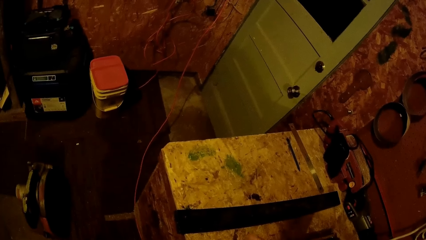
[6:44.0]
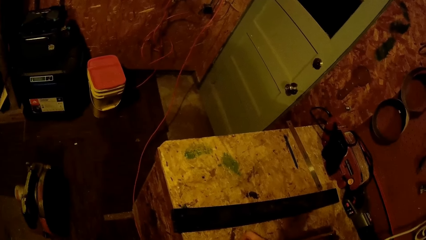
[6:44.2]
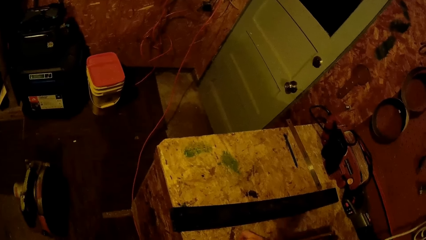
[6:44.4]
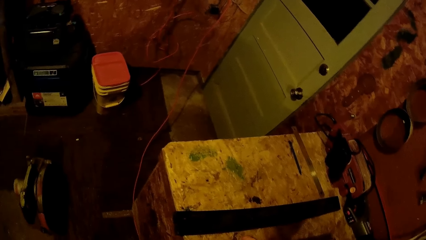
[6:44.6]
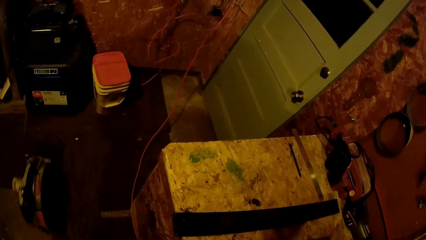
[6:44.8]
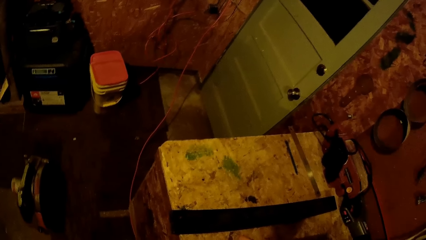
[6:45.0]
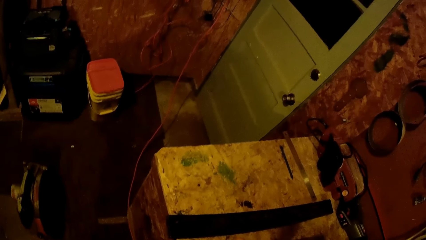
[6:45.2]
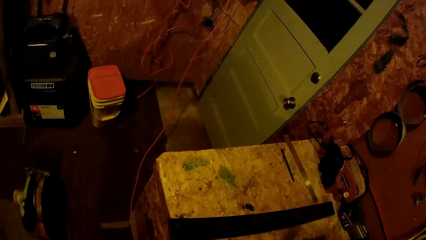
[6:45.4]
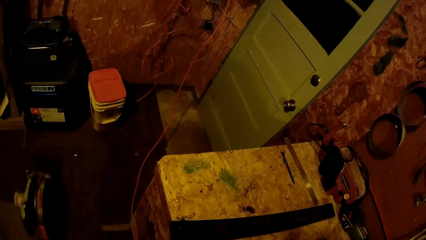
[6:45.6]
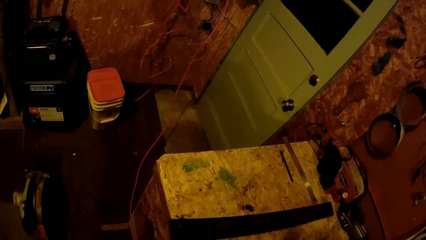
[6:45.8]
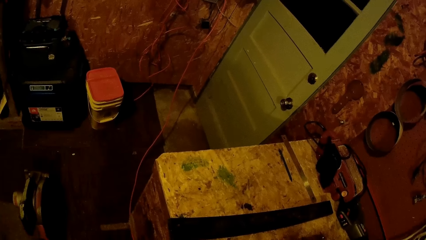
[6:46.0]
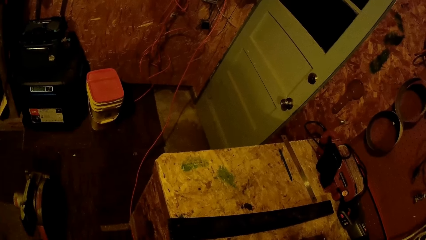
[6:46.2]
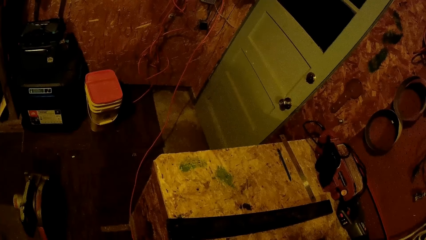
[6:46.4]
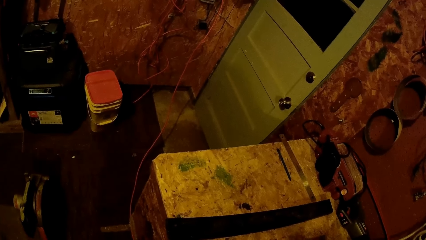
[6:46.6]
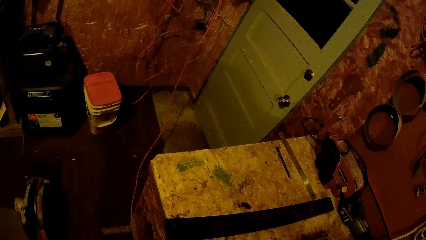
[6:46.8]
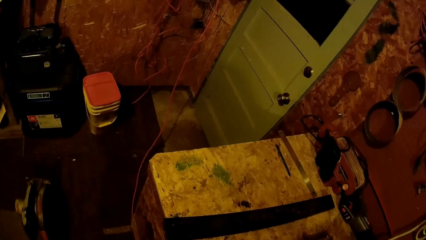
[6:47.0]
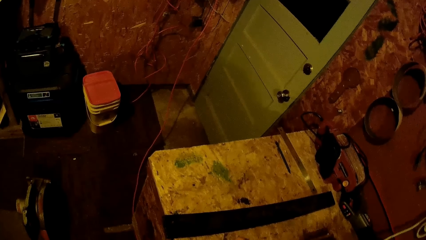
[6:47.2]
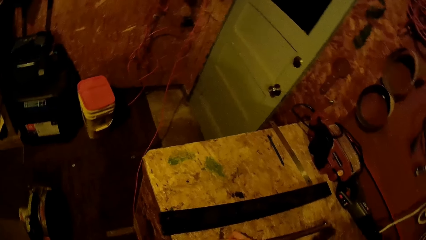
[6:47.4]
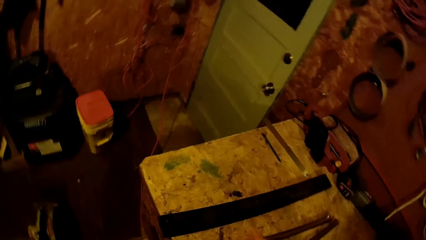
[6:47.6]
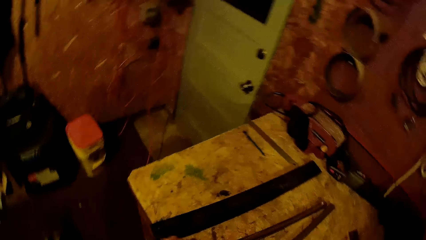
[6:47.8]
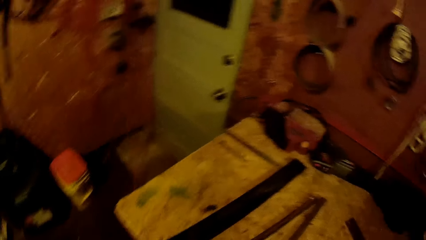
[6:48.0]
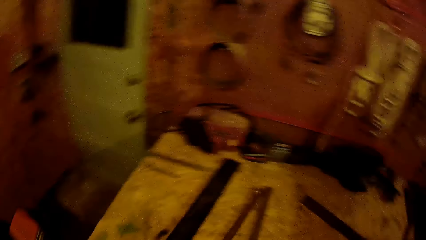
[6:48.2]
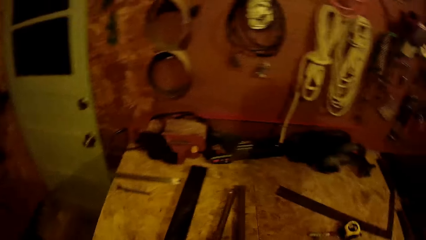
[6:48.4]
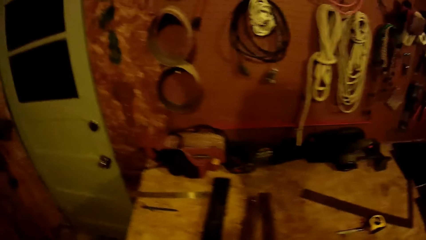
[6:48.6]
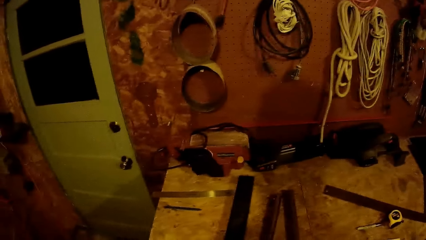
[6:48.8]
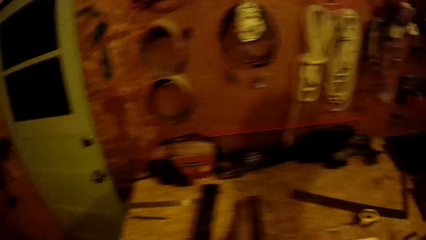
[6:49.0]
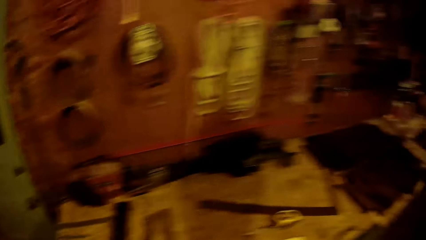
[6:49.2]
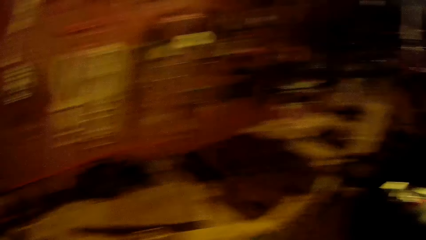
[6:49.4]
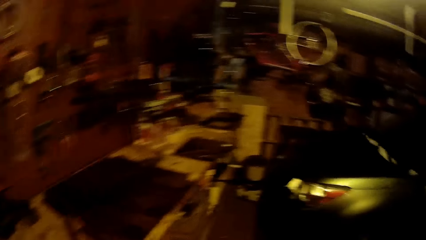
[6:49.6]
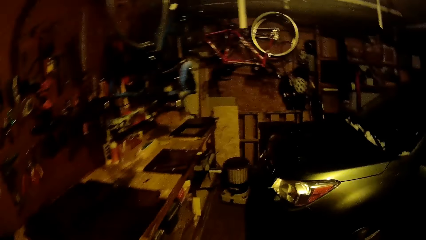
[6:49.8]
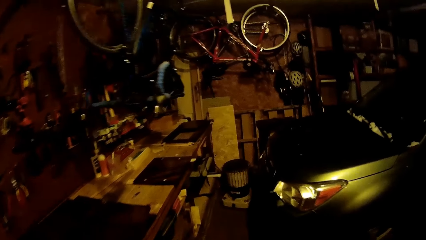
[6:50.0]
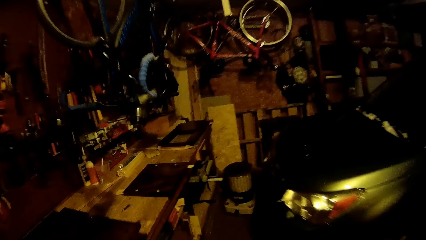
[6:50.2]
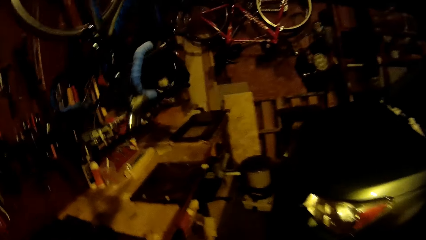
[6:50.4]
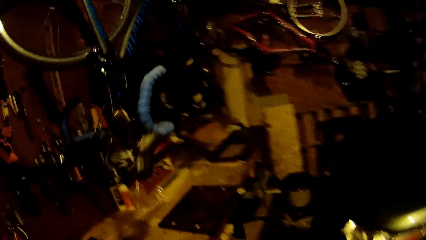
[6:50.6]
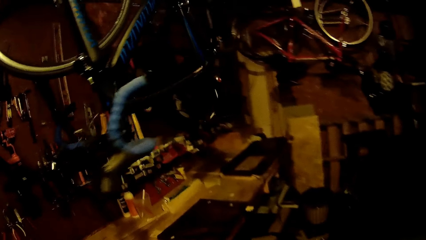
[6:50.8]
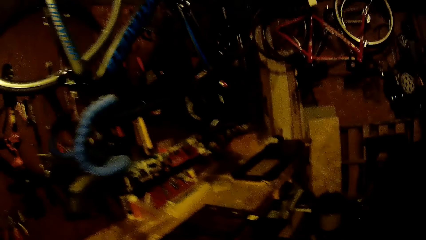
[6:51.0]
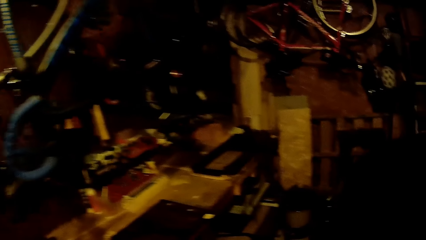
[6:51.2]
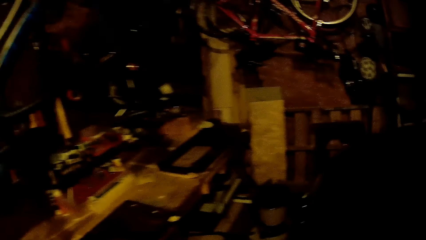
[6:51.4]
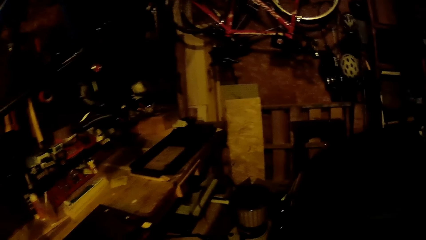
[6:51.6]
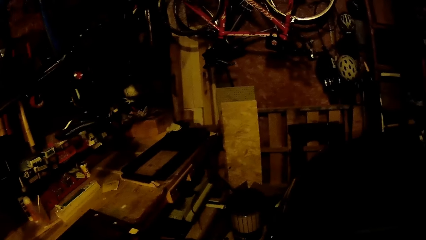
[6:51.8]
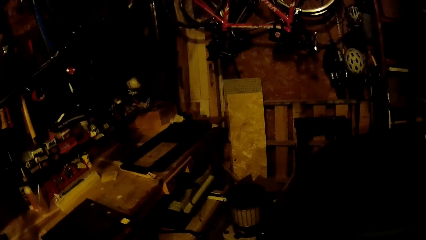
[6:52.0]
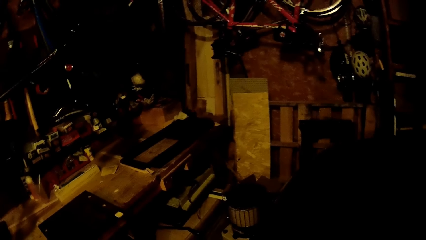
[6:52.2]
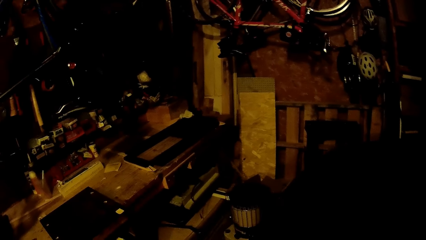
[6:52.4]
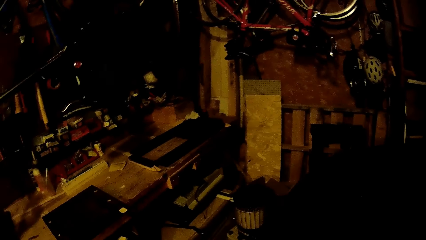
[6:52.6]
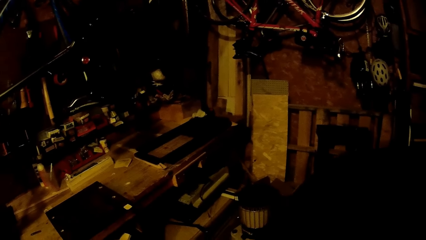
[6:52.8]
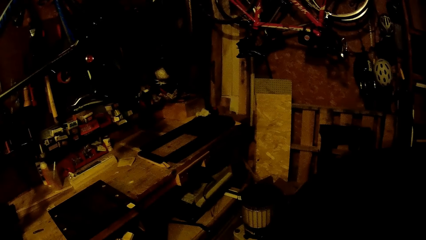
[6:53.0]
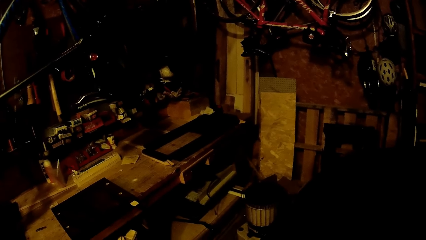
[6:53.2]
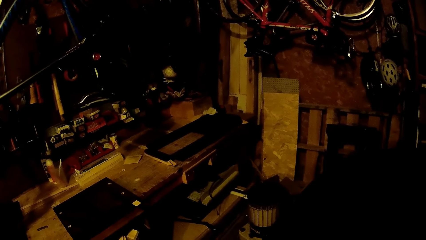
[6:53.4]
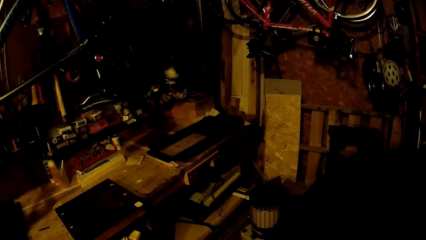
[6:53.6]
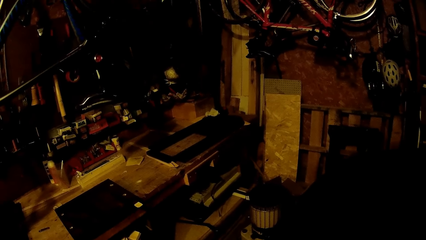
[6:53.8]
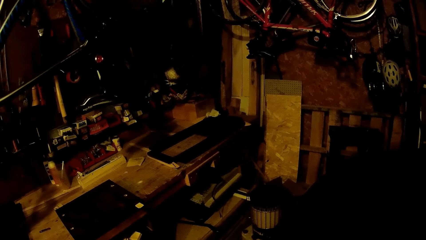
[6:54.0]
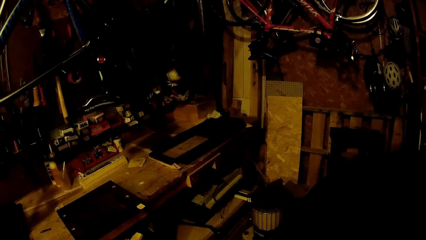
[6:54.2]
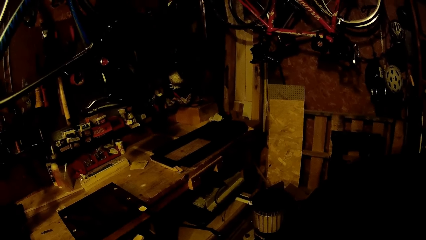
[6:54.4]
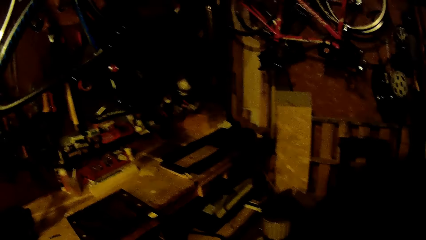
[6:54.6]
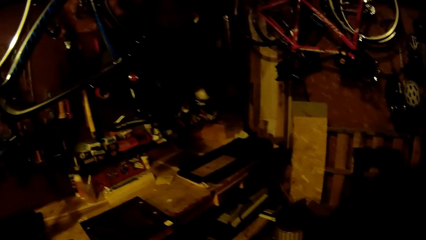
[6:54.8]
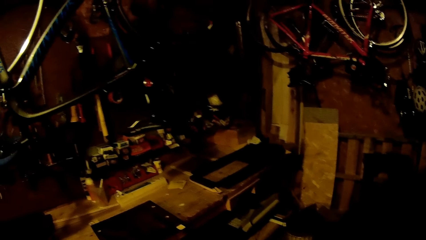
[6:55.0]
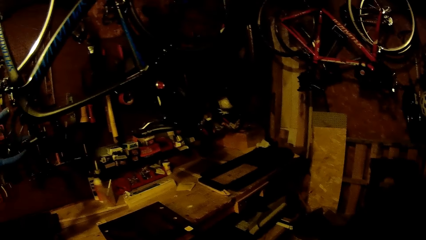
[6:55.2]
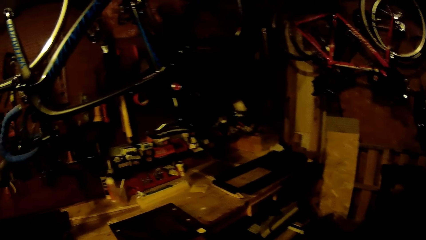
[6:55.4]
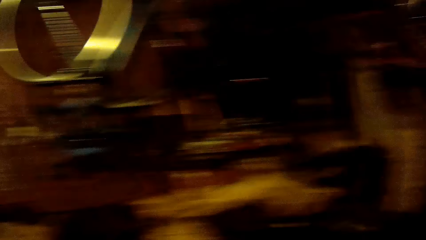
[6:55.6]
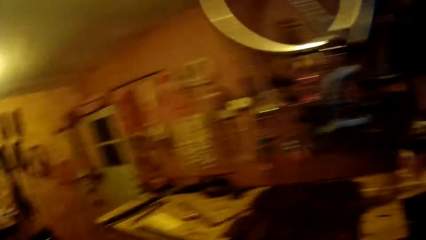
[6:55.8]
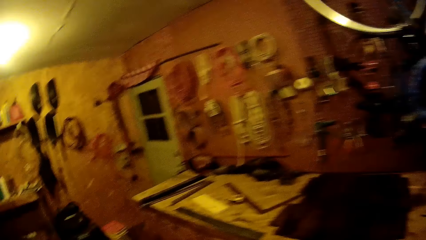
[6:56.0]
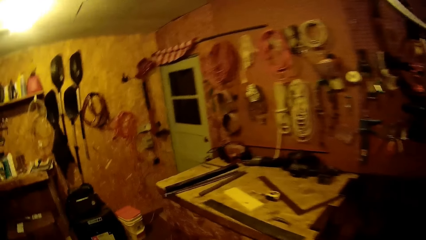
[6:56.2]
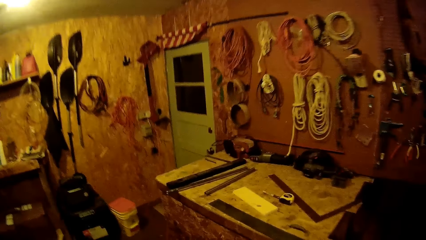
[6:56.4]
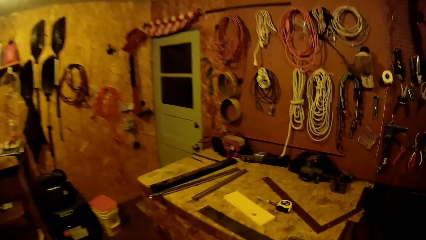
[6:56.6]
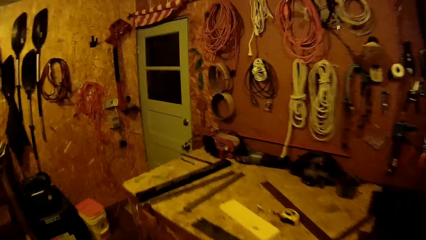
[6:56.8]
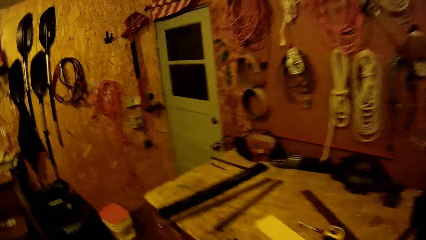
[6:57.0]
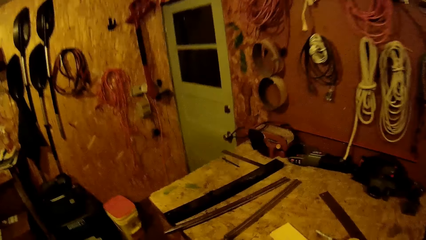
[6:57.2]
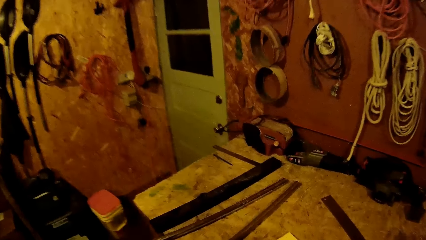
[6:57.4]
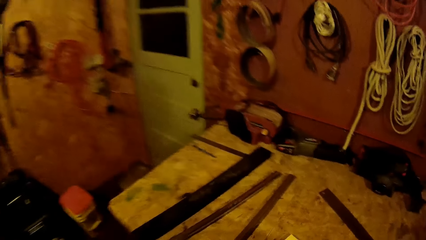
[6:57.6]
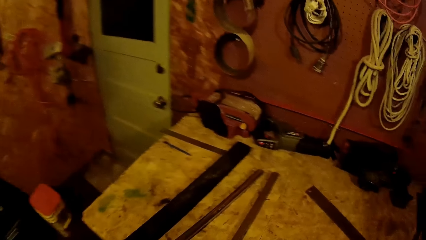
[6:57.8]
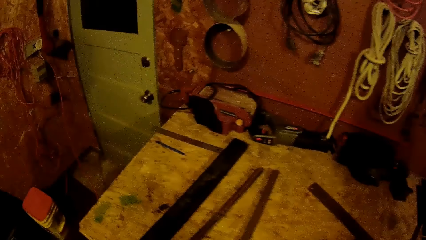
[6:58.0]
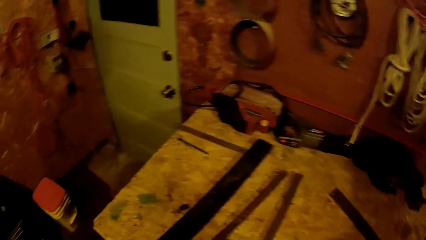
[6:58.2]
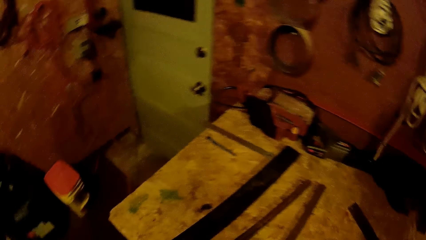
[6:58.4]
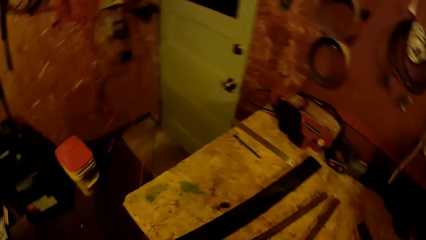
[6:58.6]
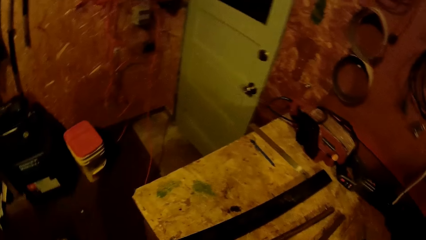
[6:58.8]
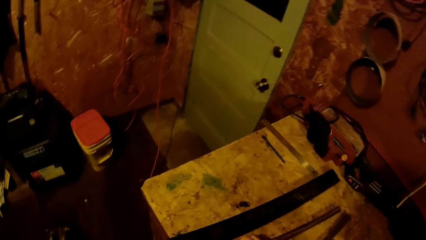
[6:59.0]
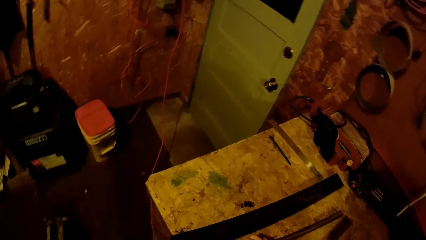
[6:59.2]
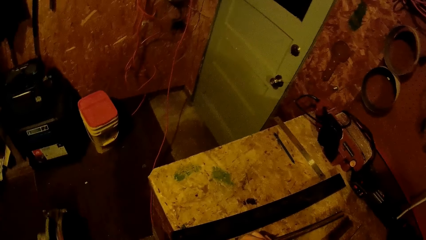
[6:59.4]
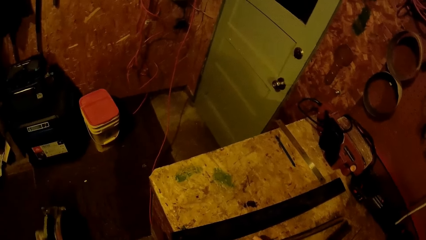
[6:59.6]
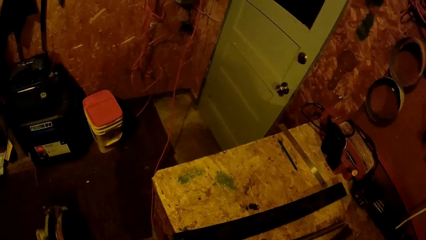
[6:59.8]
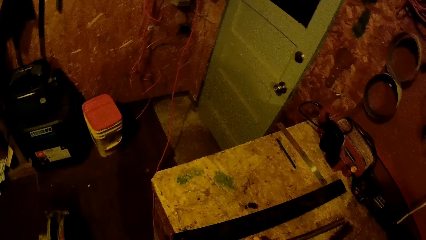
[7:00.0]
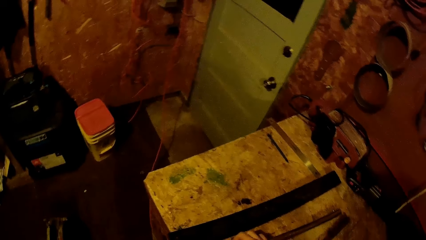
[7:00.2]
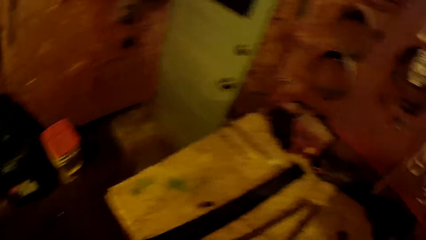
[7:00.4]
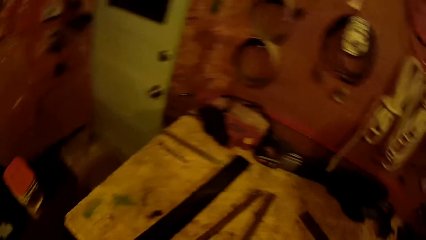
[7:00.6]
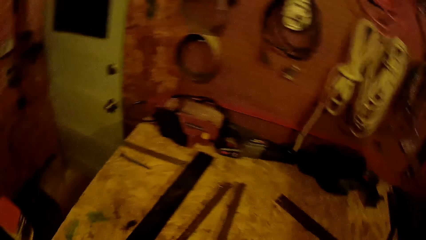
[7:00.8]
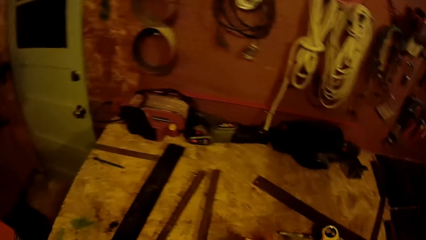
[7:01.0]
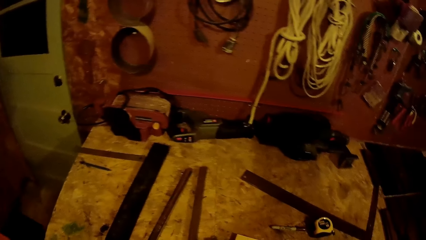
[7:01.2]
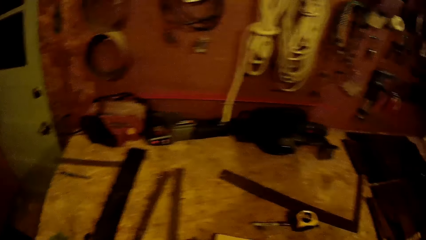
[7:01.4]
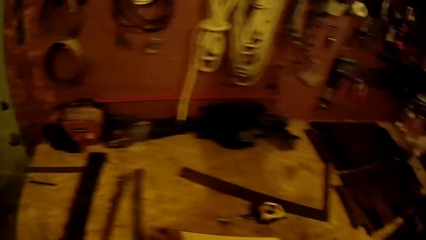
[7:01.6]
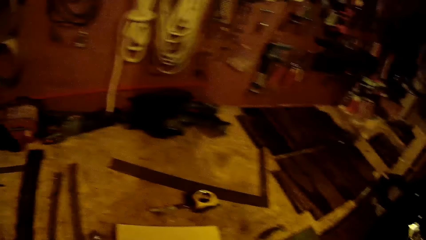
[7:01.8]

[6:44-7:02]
The camera wearer puts something on the bench. They walk around the garage. They look around the garage. They work on the pipe with both hands.
